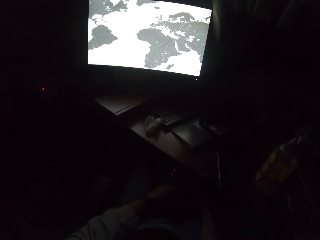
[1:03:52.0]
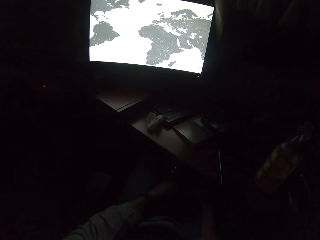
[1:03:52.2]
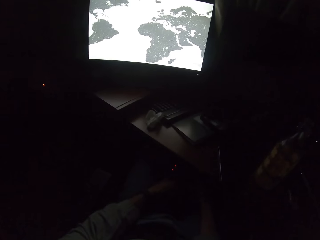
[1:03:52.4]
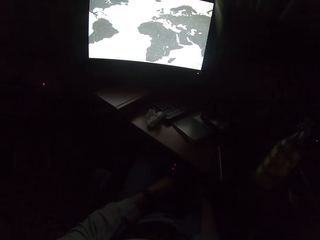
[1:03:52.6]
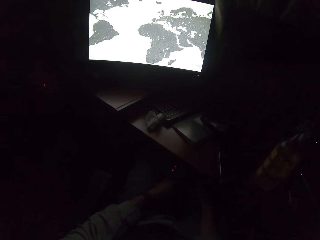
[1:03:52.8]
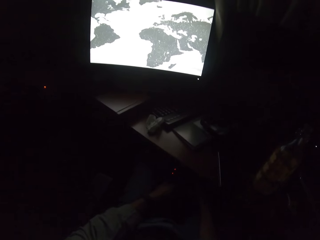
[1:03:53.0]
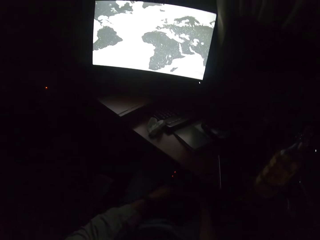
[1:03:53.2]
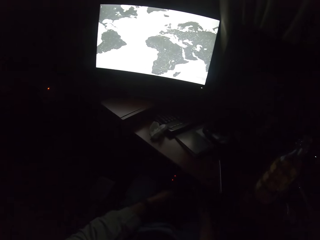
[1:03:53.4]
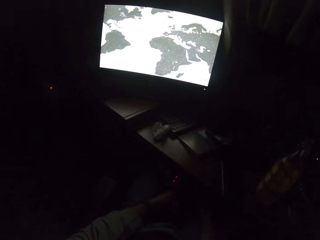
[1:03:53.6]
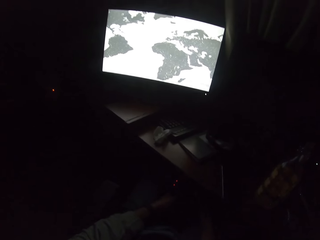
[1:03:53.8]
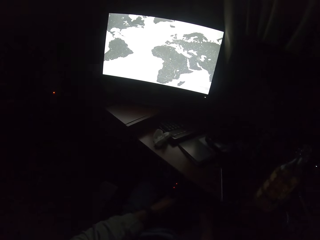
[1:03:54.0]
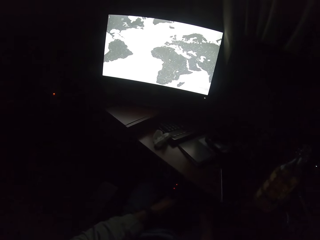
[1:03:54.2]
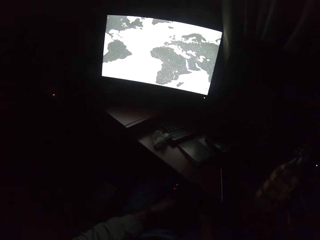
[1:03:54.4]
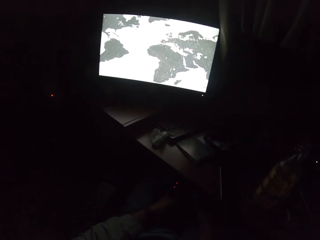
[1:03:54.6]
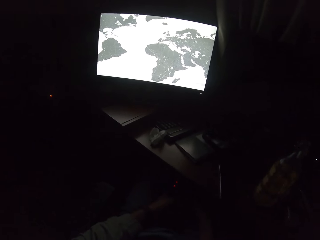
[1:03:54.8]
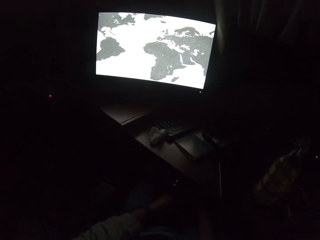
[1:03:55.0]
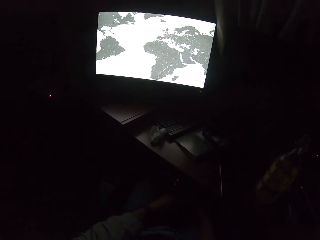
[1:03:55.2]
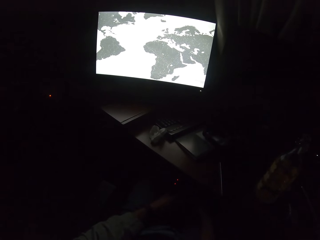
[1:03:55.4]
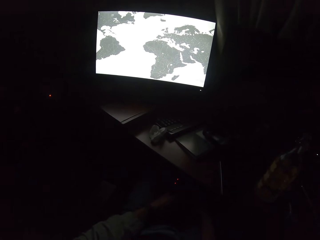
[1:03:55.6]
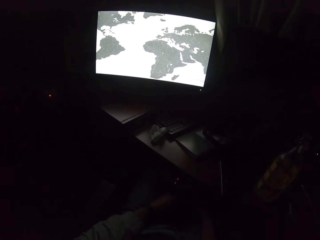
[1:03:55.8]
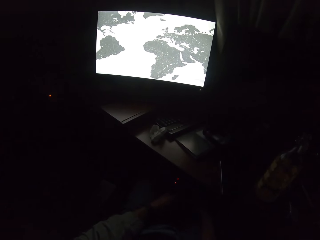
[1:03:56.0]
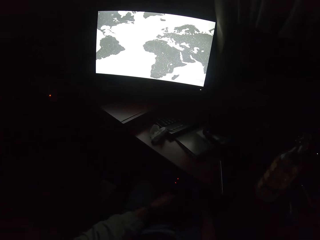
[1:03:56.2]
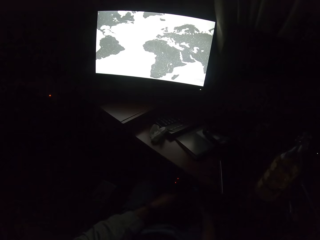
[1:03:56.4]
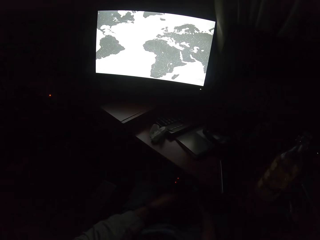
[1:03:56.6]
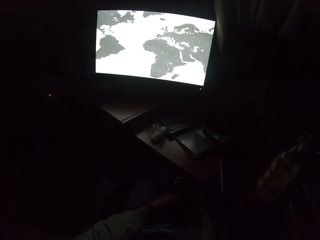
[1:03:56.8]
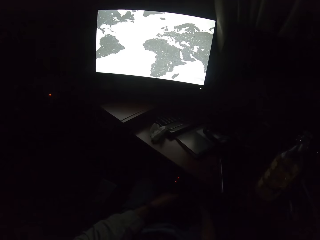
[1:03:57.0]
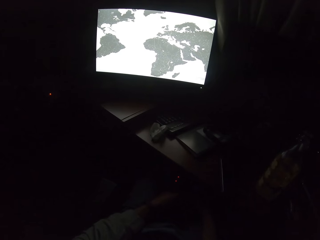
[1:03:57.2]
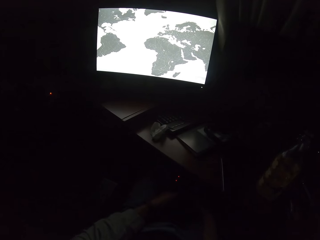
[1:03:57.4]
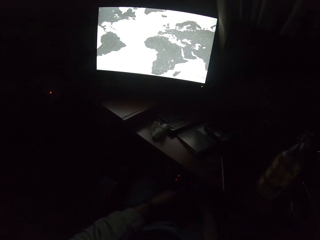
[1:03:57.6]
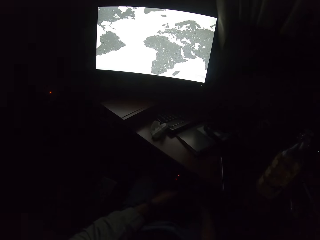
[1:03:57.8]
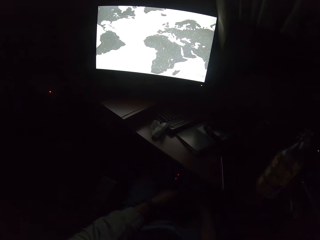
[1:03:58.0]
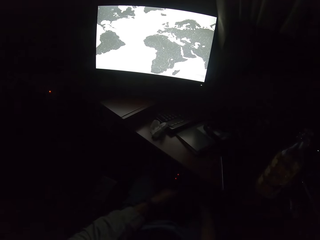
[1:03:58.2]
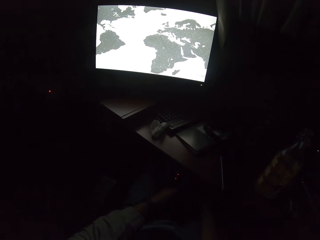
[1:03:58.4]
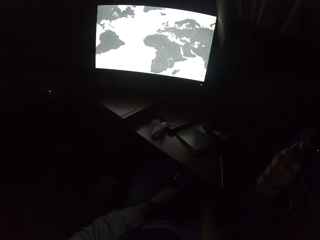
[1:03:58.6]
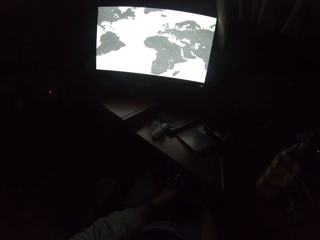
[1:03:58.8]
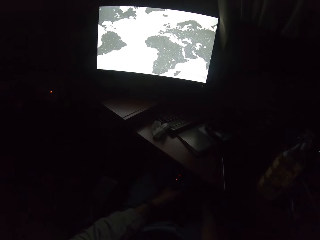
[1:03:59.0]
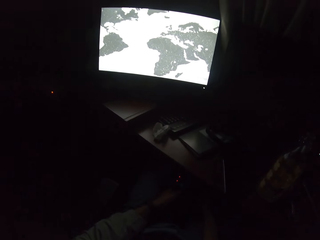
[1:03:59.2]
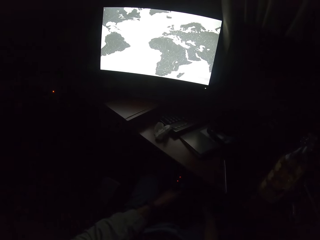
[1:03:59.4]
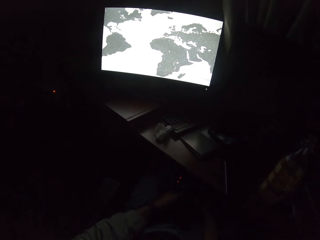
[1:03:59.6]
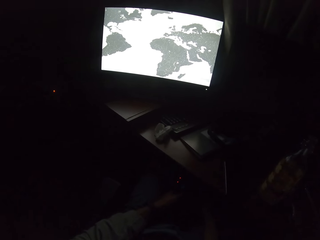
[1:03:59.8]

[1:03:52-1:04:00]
The camera wearer talks. They watch a movie.

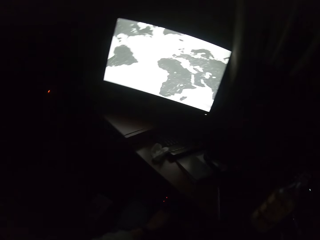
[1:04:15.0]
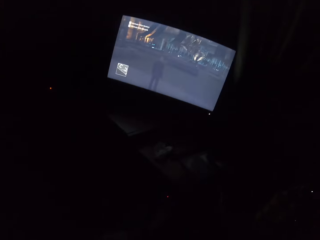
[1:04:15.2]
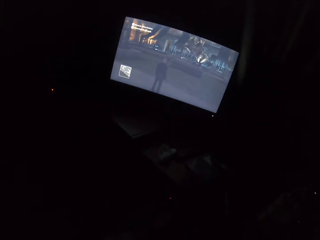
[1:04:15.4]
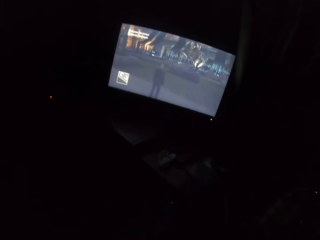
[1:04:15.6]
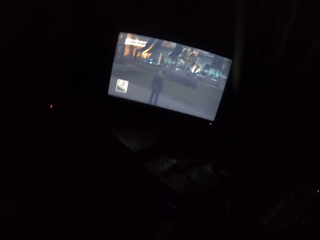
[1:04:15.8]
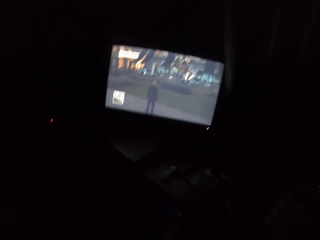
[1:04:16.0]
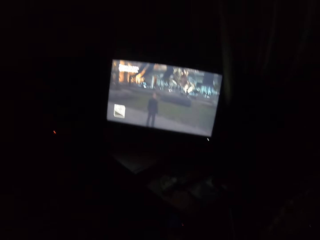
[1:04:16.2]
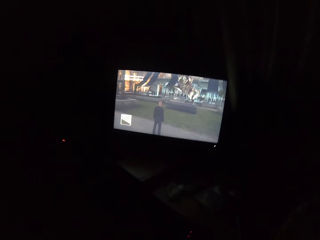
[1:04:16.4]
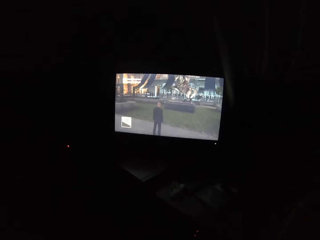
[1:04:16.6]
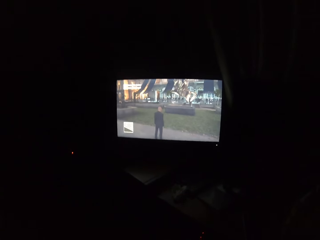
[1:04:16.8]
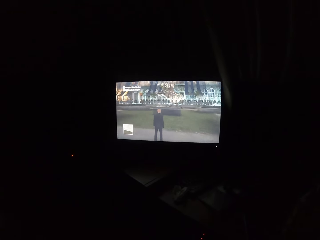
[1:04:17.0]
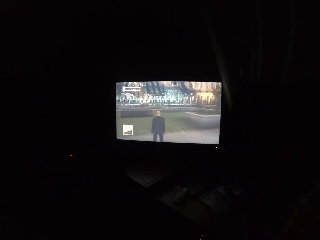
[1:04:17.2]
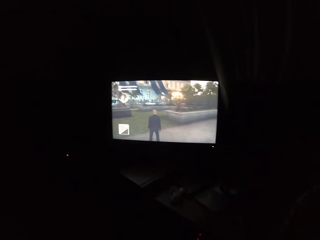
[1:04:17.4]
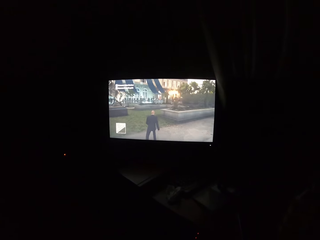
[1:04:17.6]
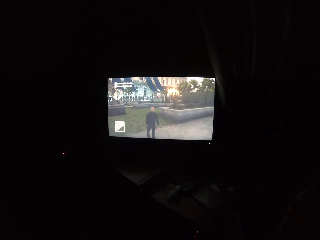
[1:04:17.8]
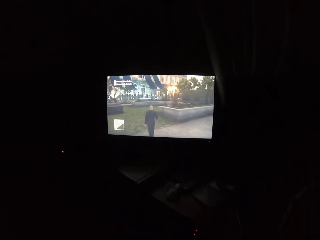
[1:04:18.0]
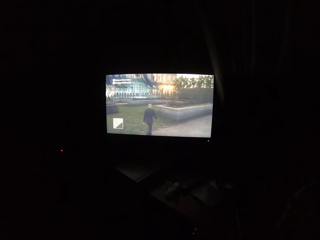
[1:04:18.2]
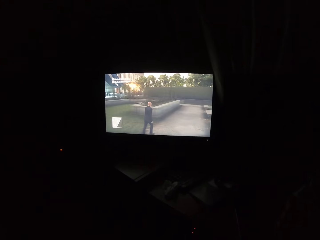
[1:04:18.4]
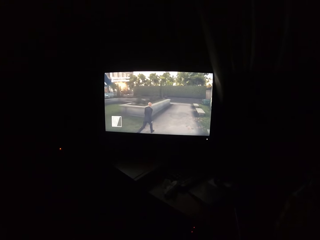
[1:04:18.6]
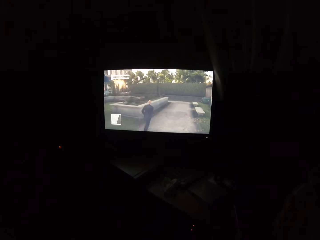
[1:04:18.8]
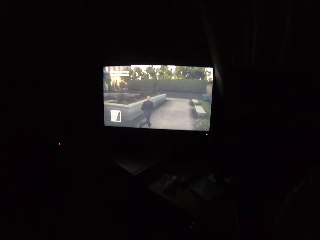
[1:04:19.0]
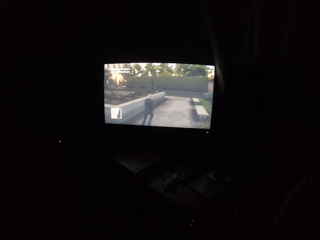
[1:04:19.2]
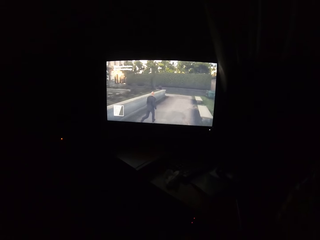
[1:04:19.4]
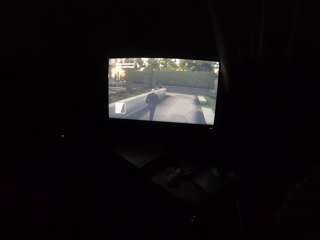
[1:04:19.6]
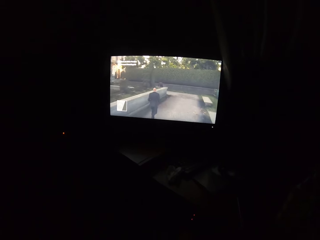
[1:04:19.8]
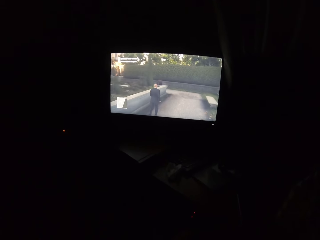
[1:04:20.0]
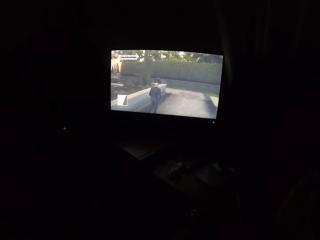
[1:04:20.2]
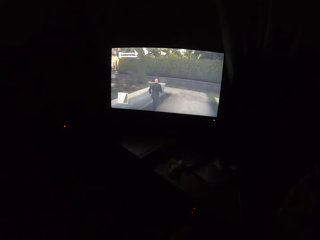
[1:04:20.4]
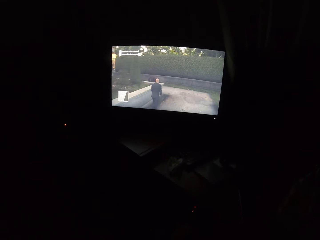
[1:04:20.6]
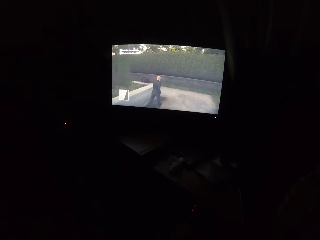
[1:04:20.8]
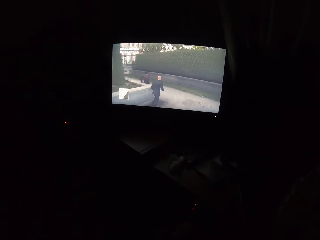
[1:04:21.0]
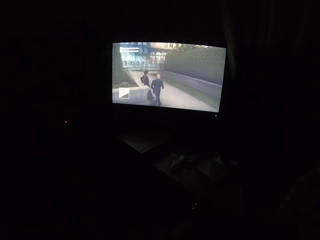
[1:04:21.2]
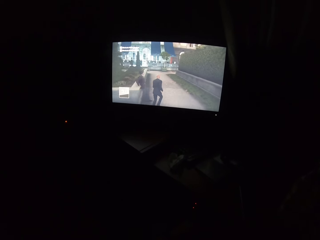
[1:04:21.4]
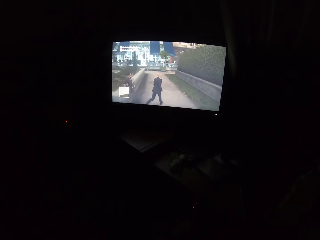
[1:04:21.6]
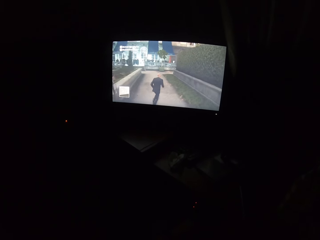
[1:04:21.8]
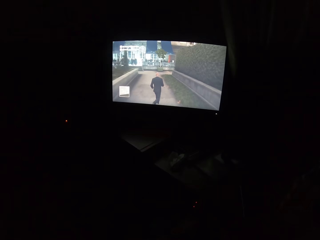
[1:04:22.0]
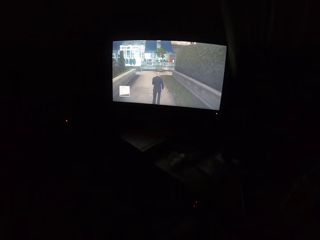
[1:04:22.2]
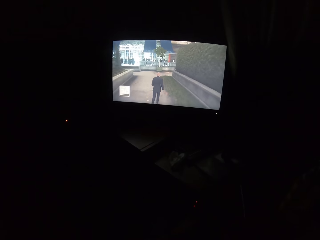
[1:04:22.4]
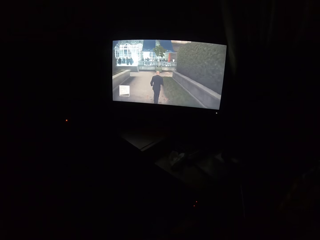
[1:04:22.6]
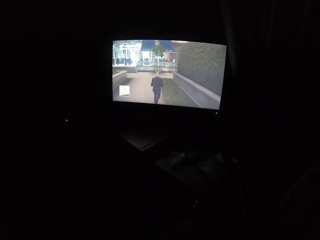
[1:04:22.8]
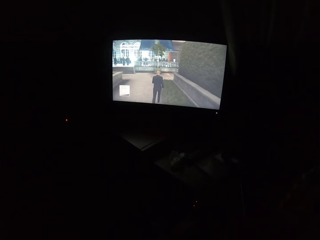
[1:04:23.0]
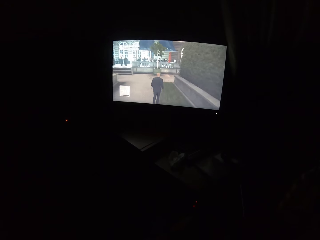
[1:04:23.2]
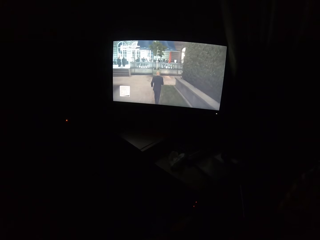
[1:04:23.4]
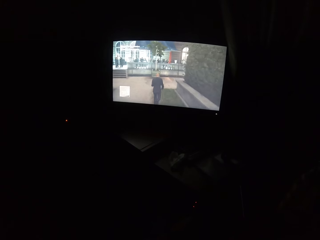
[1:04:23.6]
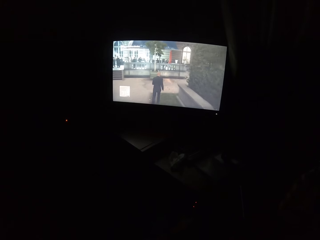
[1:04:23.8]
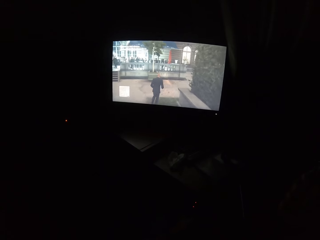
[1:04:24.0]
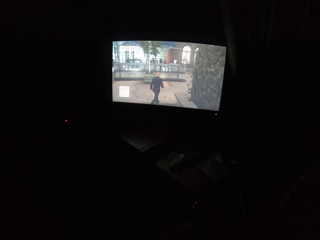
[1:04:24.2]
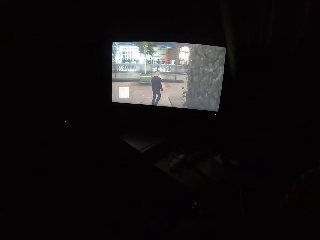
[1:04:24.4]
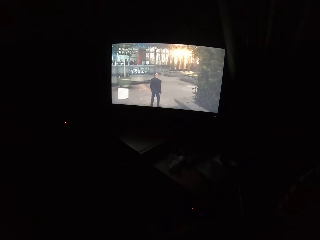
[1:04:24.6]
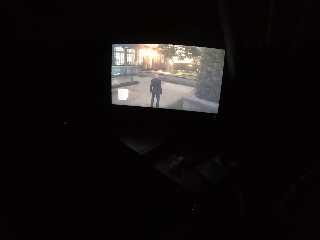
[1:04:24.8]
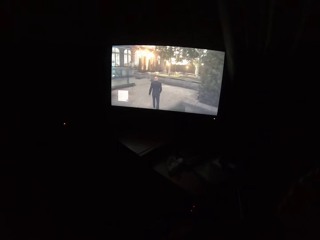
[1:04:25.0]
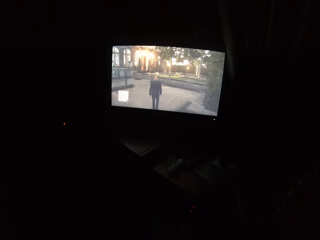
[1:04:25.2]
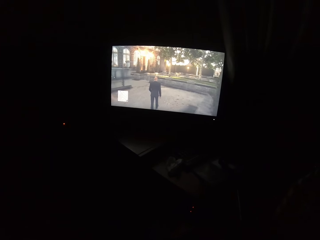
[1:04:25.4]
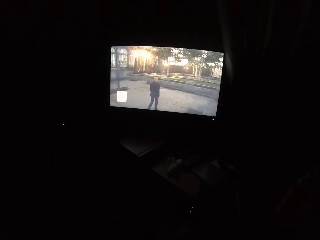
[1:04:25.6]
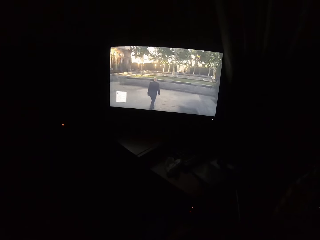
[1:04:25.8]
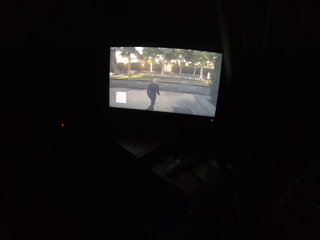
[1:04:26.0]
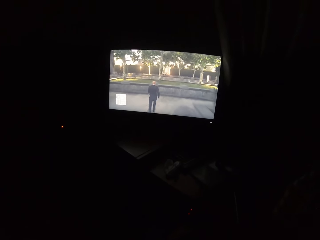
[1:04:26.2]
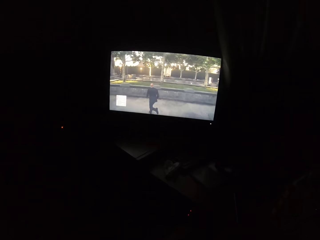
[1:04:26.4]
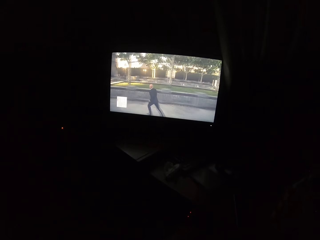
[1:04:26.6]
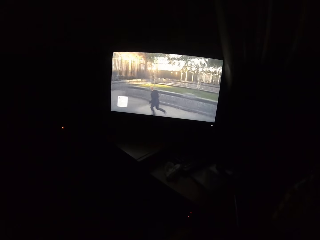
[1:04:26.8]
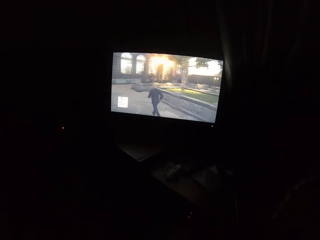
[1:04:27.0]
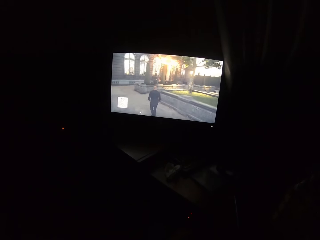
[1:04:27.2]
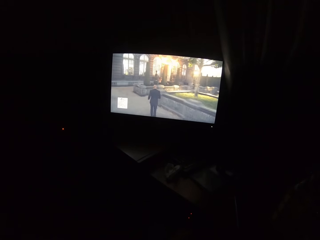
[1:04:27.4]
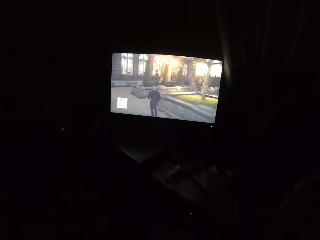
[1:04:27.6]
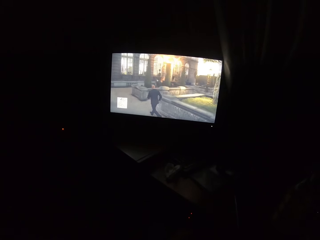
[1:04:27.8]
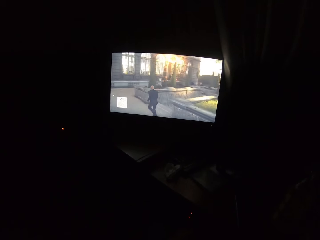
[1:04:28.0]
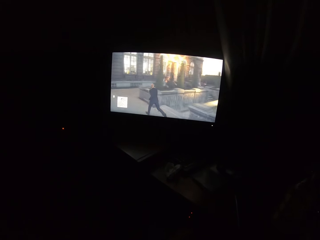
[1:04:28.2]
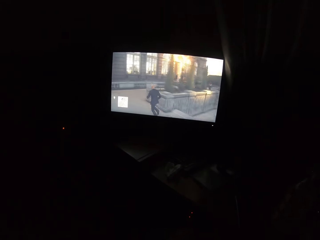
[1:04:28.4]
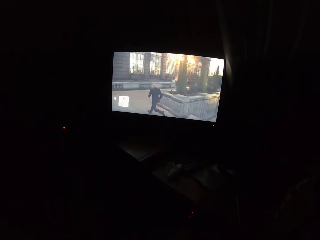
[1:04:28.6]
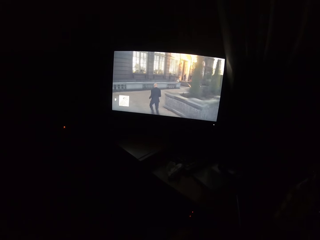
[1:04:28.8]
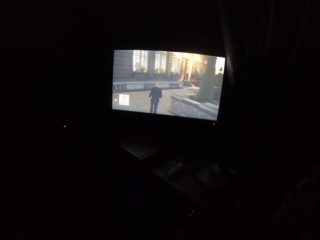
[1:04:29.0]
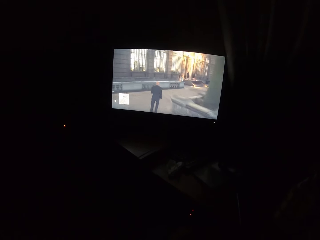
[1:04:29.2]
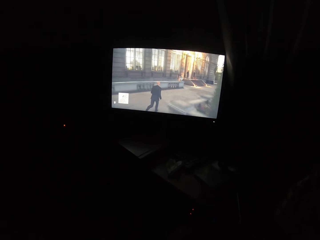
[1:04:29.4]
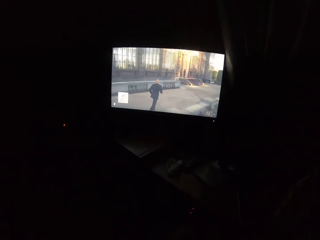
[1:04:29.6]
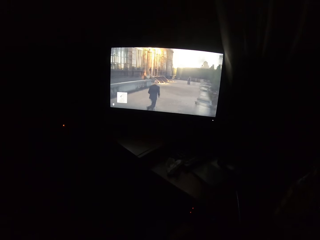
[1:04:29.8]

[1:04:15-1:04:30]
The camera wearer plays video games on the screen.
